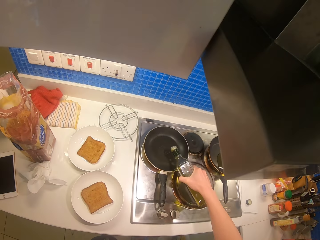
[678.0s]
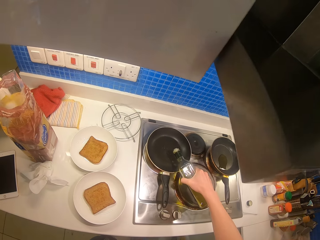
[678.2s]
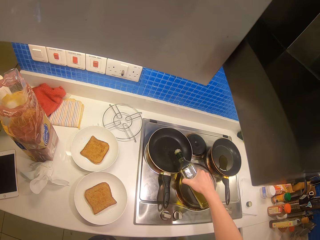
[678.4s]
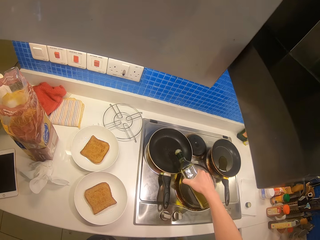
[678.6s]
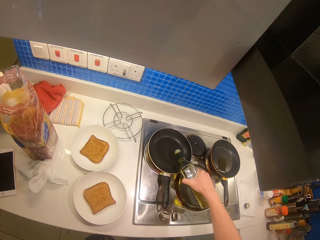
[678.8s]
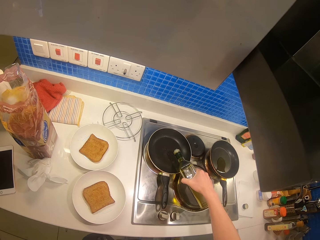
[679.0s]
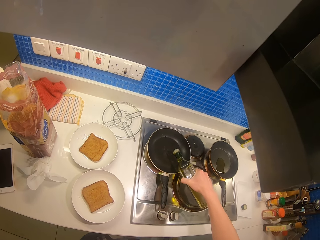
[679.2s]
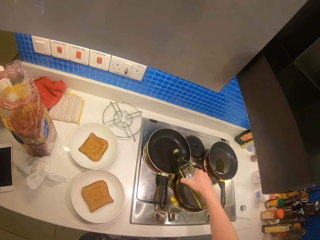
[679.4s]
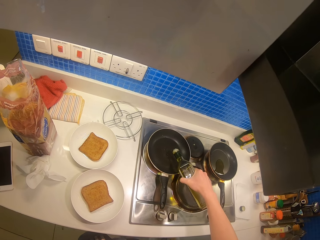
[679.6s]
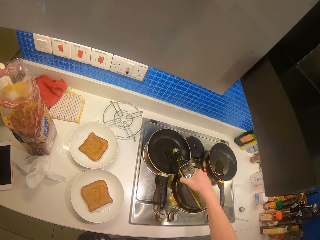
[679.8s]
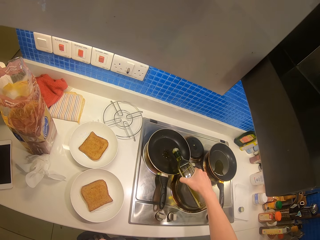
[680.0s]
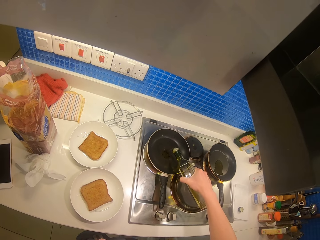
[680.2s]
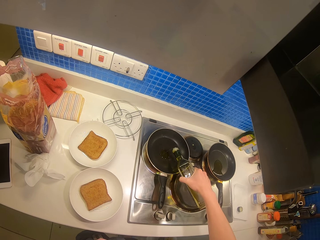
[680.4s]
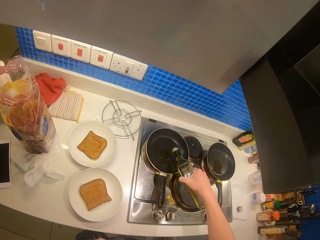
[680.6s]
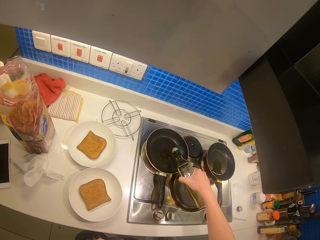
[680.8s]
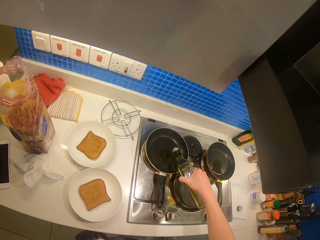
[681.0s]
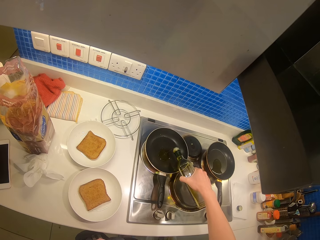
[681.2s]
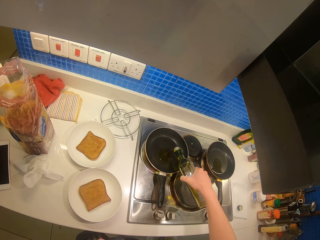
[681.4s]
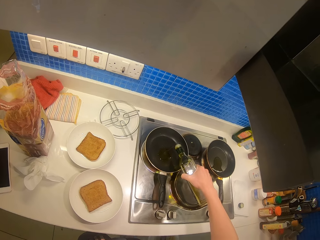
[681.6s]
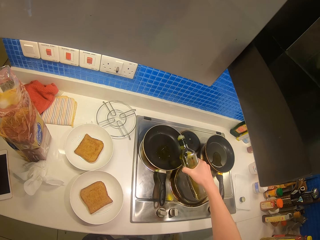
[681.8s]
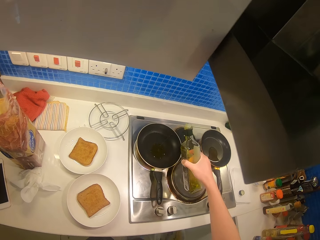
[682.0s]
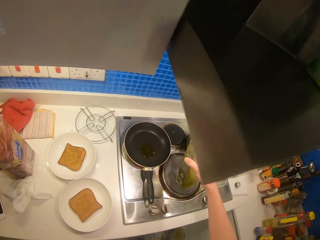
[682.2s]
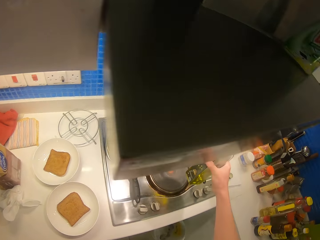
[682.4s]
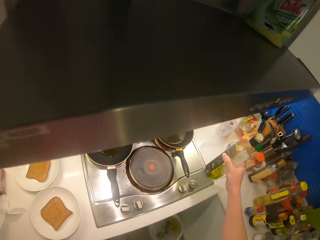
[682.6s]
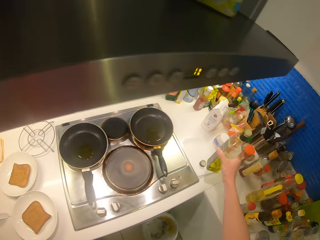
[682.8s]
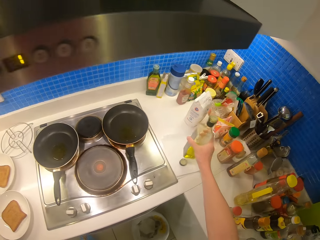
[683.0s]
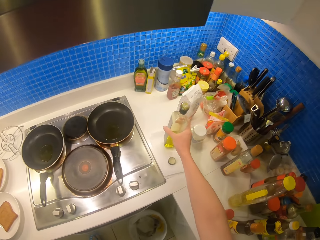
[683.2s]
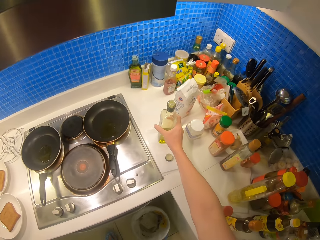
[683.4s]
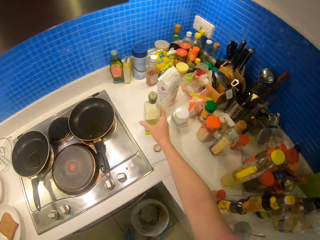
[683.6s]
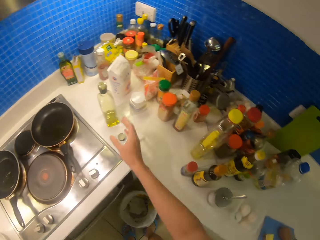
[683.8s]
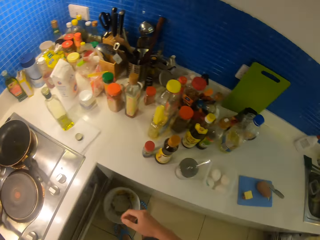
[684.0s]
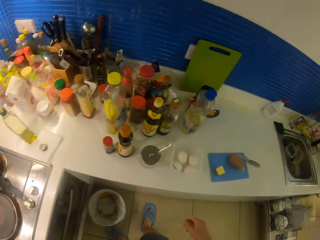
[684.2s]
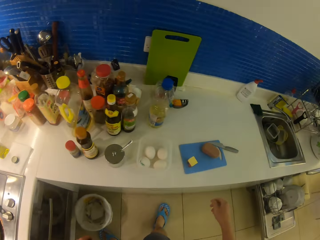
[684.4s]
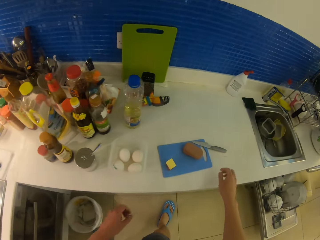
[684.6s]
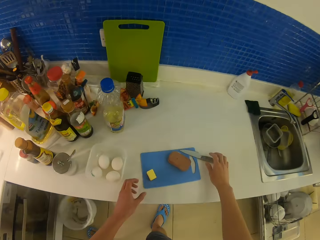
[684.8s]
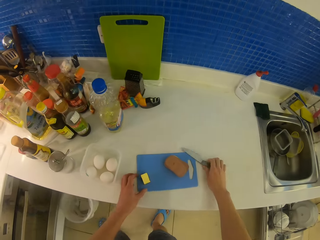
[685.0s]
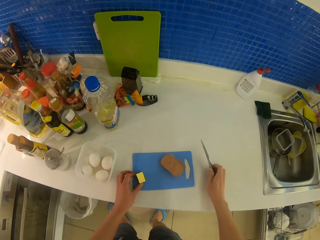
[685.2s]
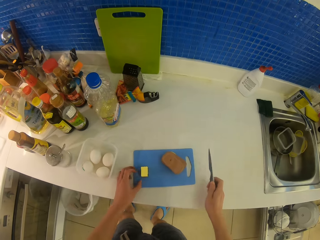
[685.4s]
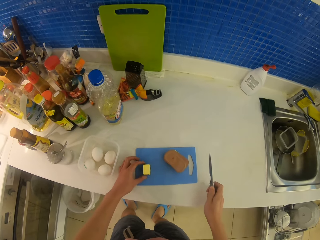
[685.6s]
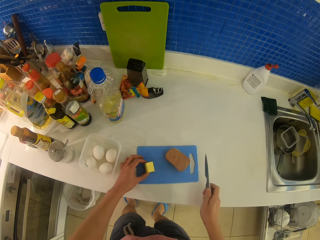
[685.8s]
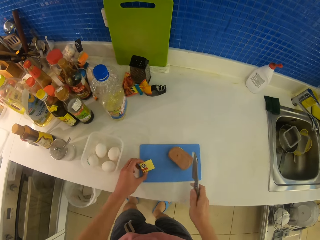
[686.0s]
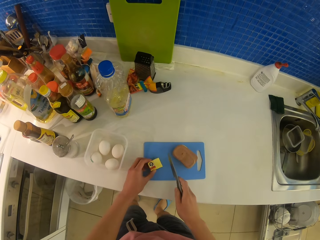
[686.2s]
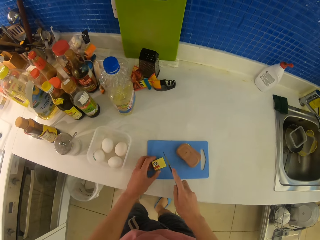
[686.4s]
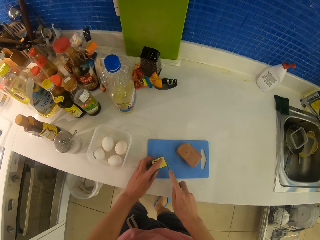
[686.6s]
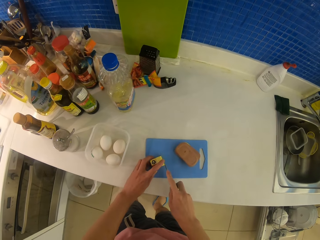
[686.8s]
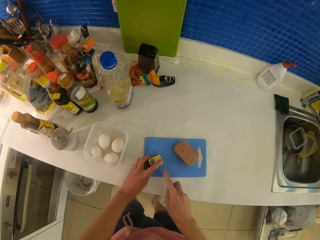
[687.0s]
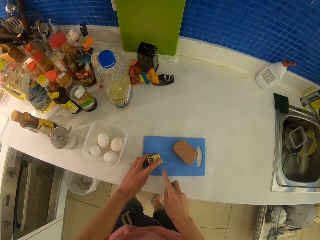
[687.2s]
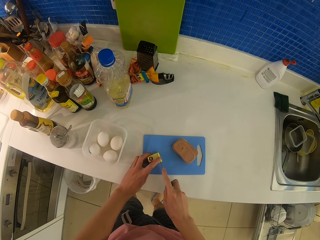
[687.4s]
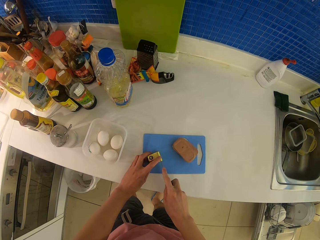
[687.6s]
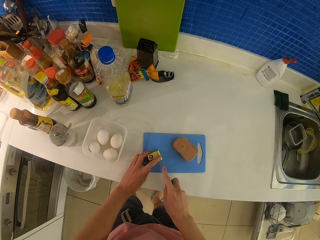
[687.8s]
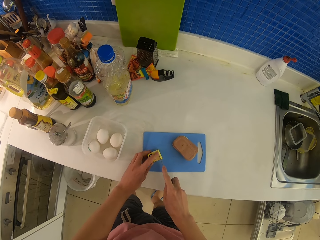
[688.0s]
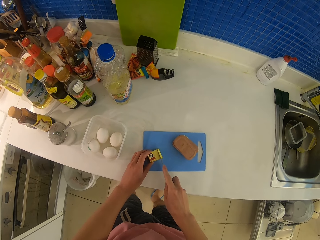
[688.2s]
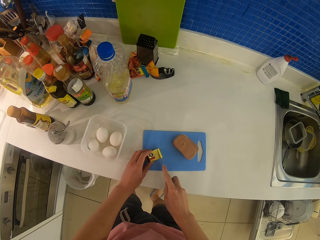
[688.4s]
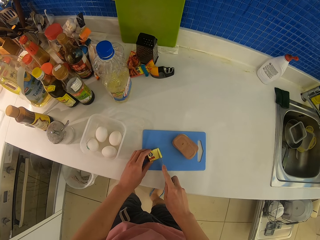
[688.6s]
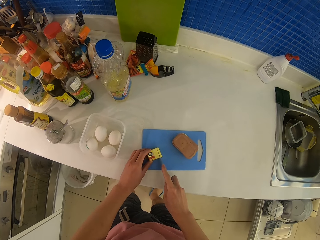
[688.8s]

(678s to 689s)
The camera wearer puts the cooking oil on the table. They take the knife from the cutting board and cut the butter into pieces.

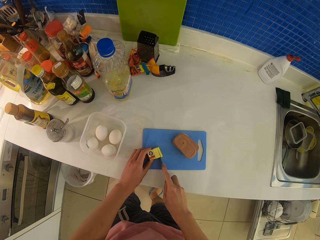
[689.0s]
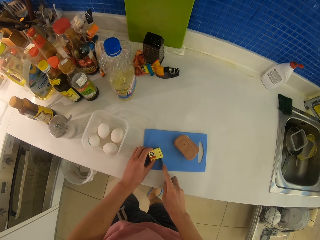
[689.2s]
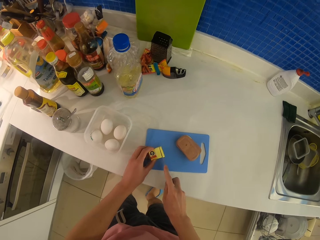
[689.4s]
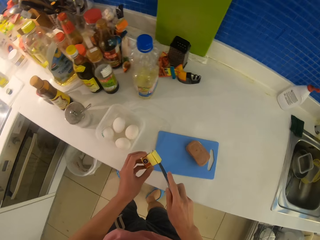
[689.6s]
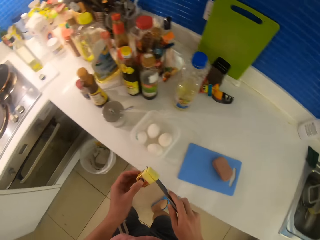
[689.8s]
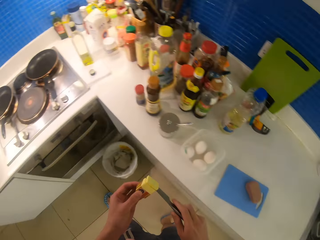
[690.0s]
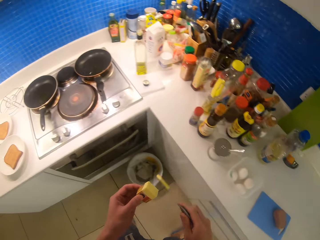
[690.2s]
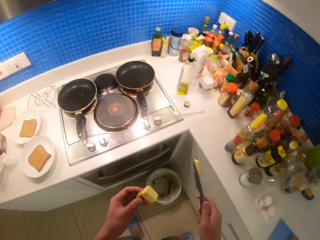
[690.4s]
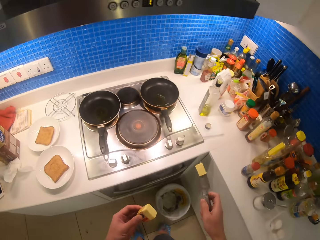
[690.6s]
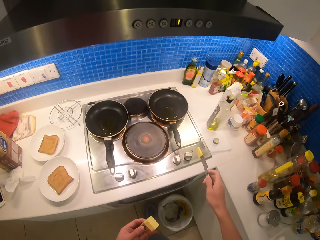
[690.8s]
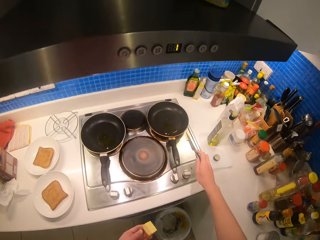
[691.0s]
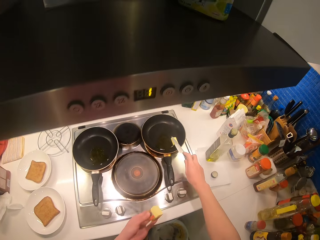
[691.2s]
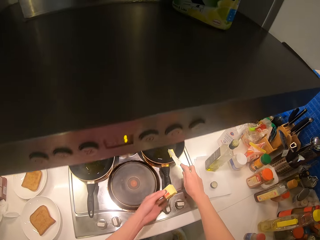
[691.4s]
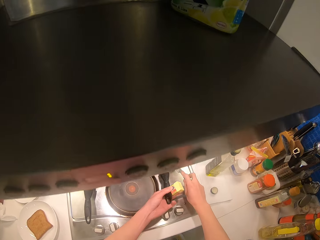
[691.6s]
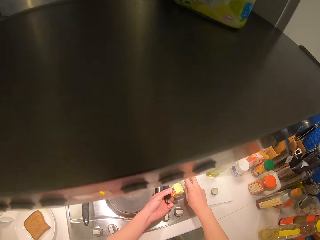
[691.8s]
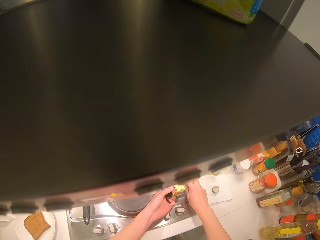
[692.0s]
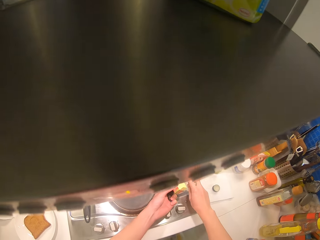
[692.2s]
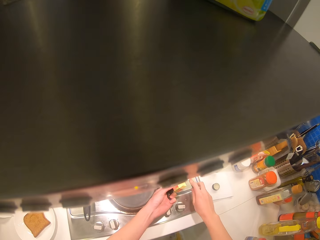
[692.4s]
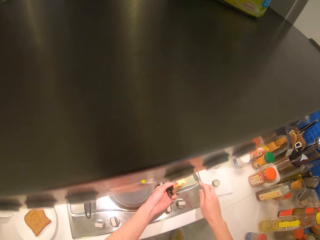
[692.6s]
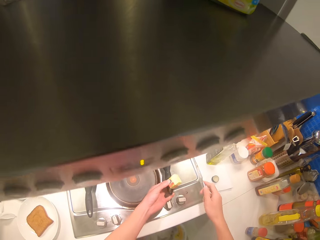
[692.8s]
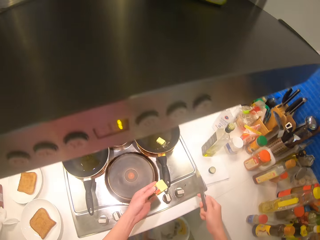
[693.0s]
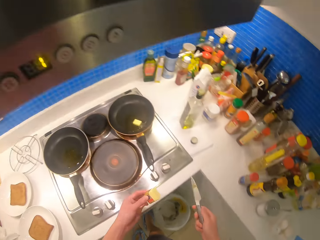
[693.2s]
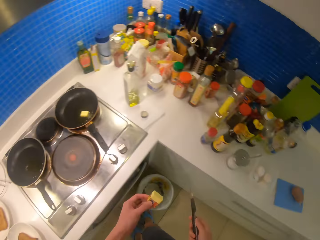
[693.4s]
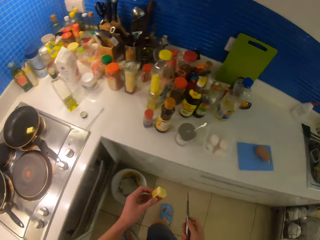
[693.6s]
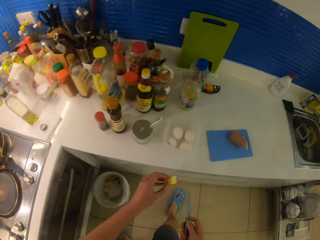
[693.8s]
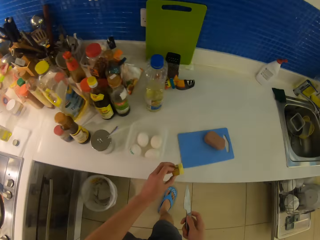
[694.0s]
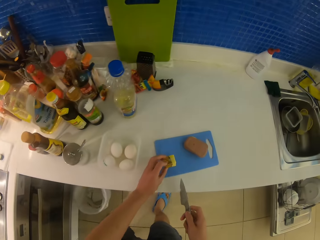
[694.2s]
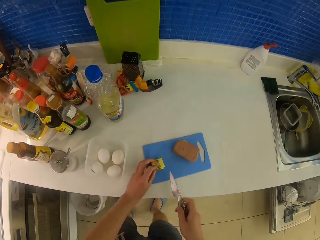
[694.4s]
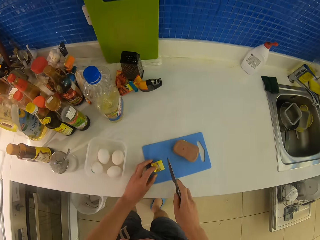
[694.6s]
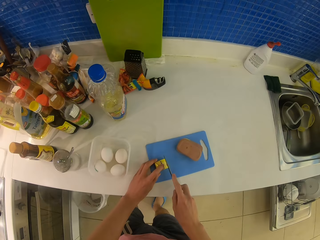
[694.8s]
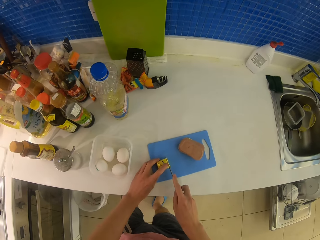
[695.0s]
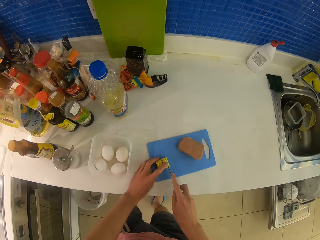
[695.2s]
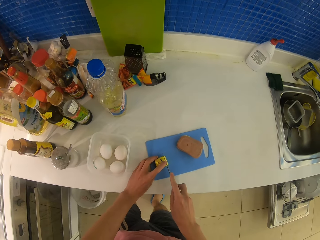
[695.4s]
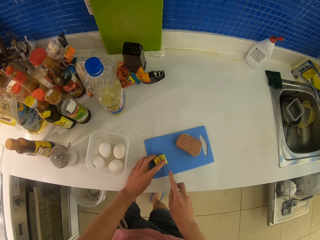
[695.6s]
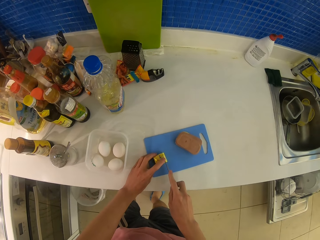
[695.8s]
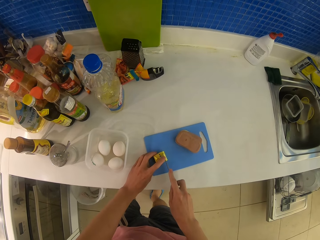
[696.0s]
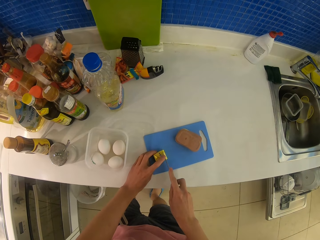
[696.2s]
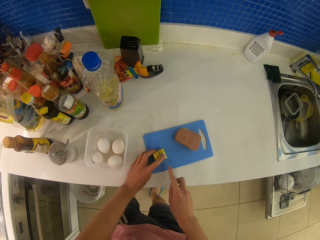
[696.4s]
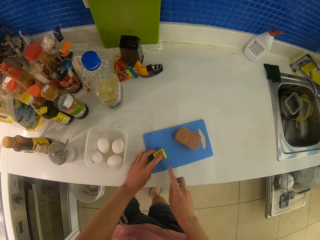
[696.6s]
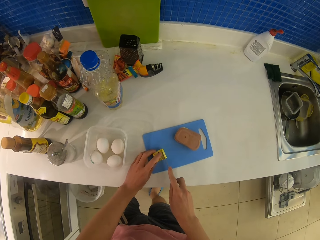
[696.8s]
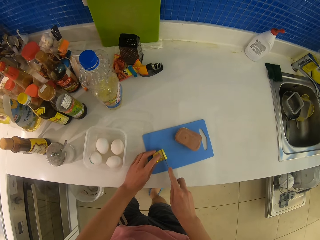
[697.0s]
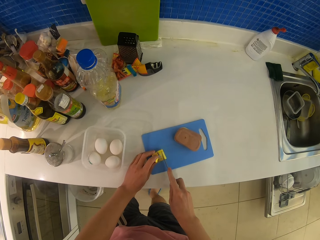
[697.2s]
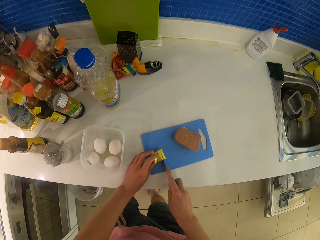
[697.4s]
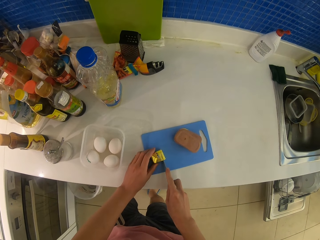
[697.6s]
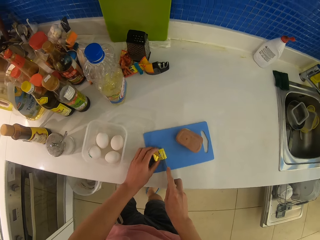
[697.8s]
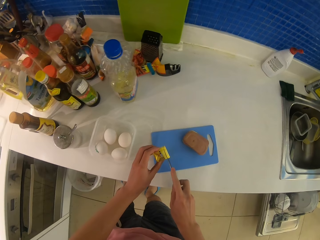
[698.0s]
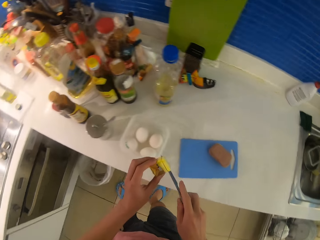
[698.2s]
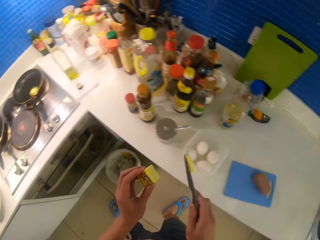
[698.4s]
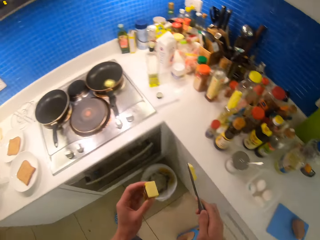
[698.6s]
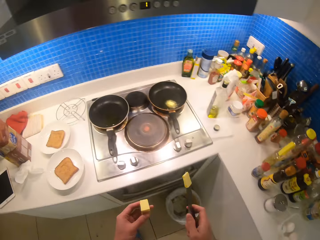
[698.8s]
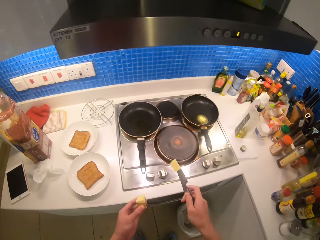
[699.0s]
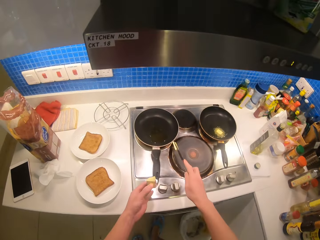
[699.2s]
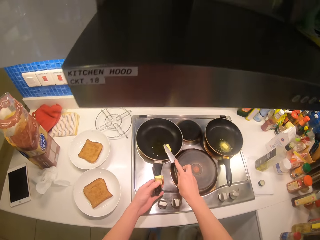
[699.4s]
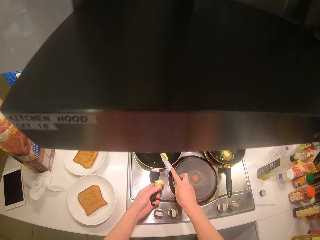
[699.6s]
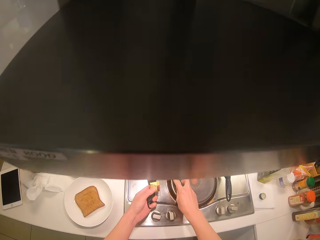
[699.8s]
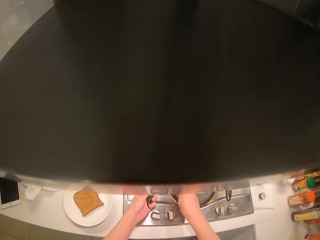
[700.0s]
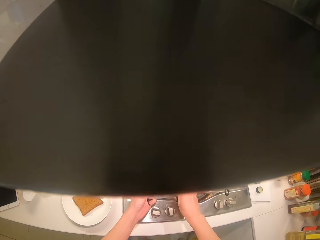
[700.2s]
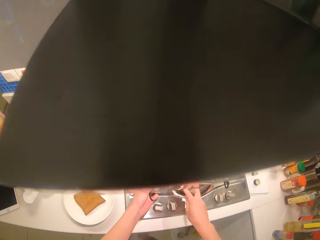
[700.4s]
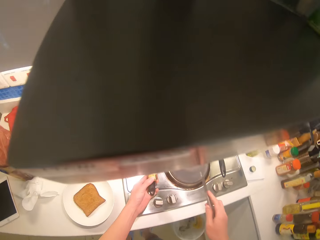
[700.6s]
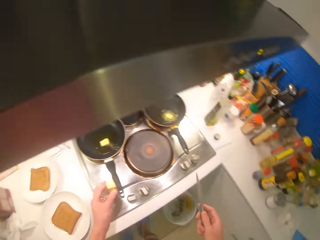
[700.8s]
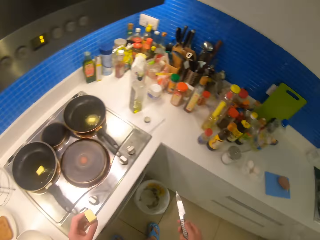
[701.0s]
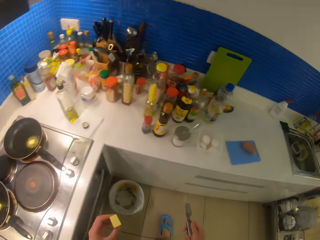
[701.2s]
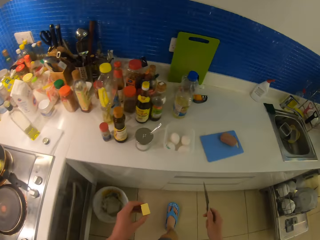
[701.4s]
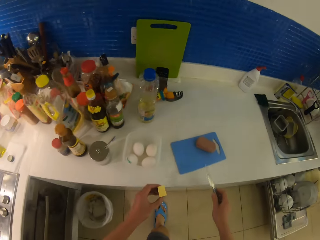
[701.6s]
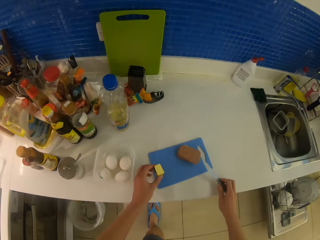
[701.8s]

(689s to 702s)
The camera wearer puts the butter in the pan. They cut the butter into pieces. They put the butter in the second pan.
